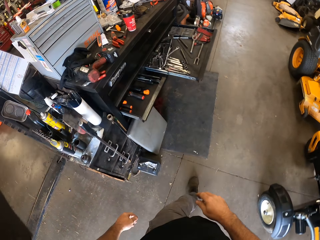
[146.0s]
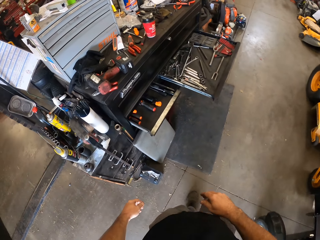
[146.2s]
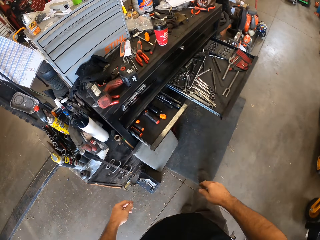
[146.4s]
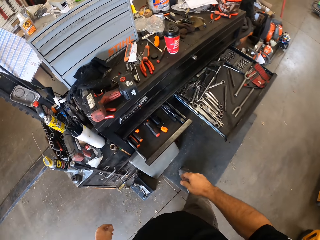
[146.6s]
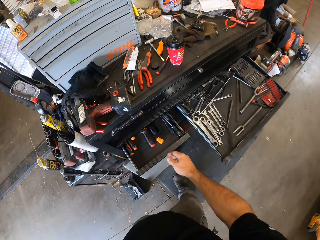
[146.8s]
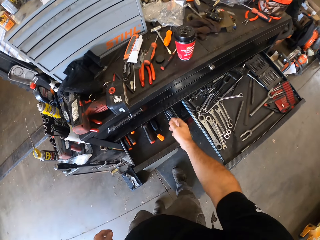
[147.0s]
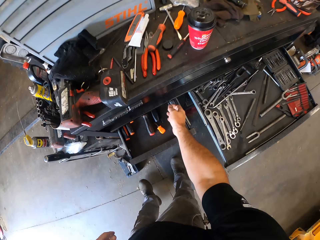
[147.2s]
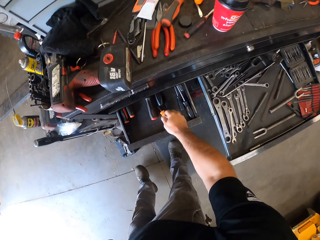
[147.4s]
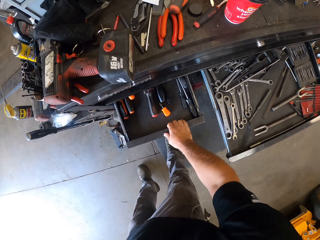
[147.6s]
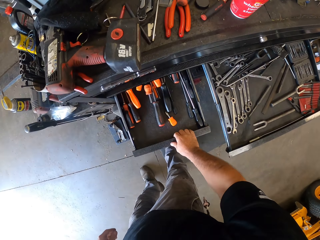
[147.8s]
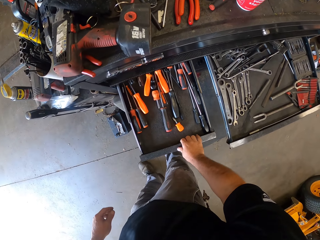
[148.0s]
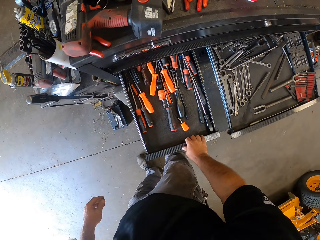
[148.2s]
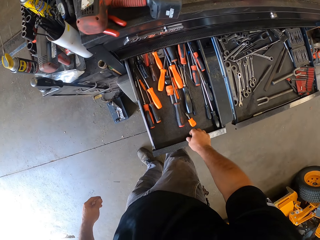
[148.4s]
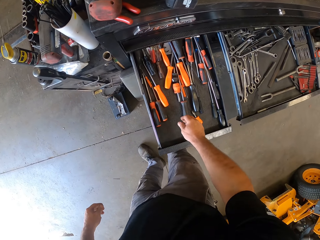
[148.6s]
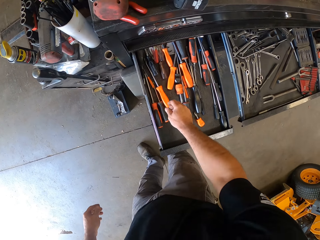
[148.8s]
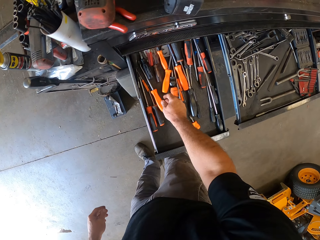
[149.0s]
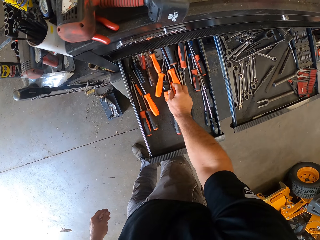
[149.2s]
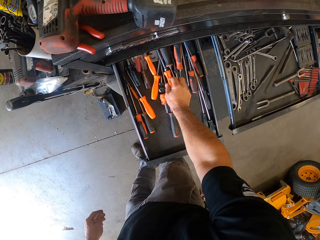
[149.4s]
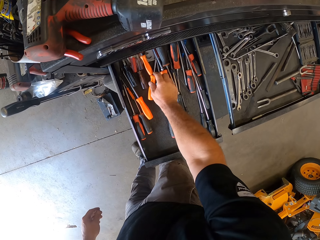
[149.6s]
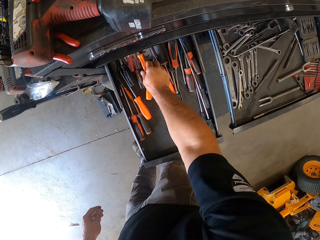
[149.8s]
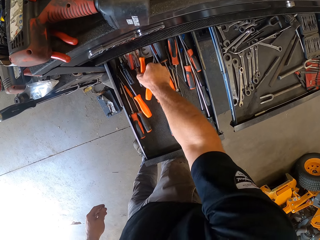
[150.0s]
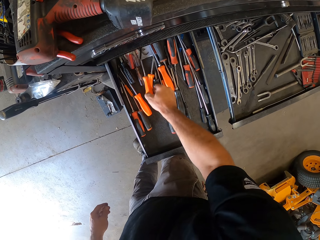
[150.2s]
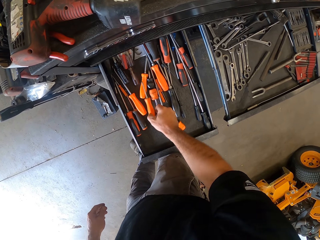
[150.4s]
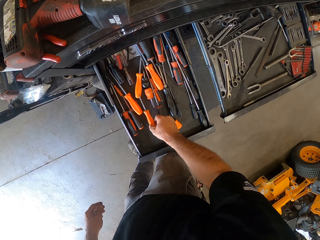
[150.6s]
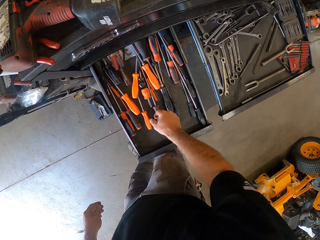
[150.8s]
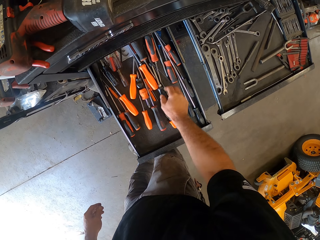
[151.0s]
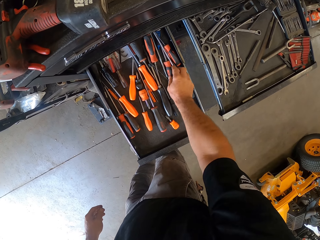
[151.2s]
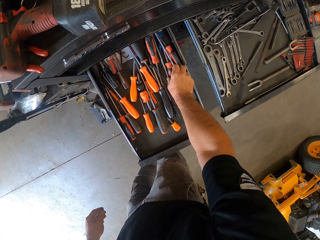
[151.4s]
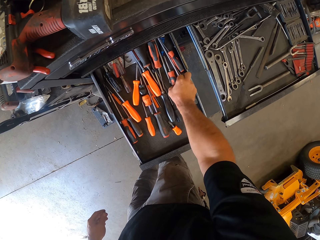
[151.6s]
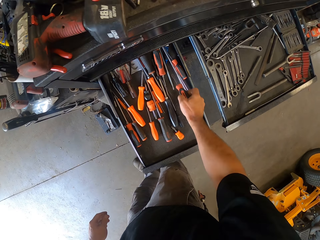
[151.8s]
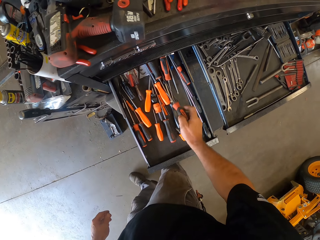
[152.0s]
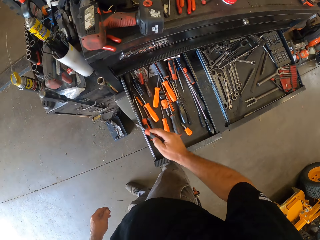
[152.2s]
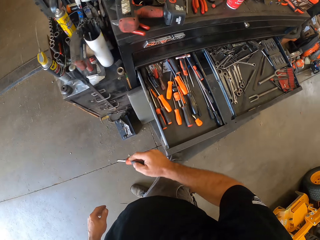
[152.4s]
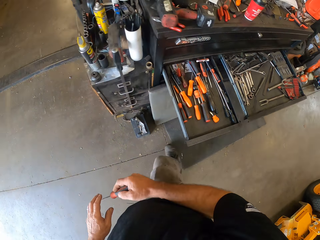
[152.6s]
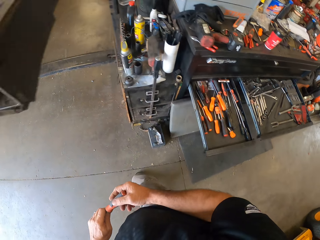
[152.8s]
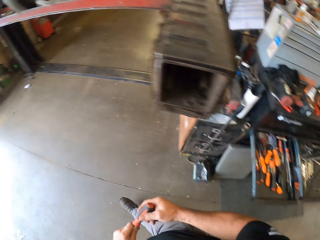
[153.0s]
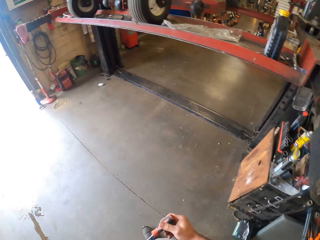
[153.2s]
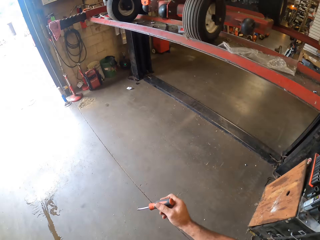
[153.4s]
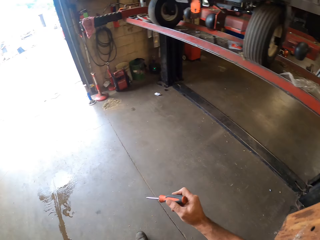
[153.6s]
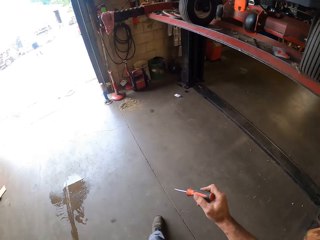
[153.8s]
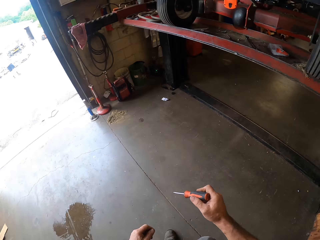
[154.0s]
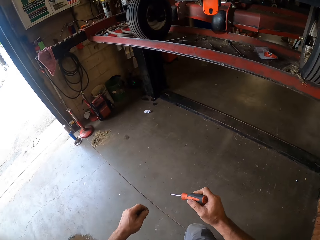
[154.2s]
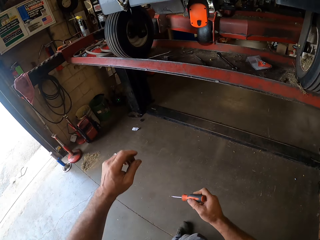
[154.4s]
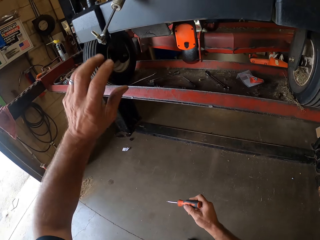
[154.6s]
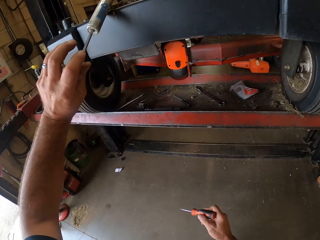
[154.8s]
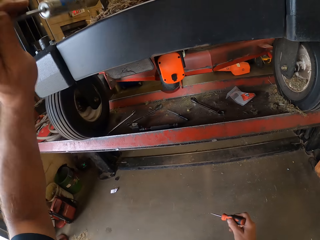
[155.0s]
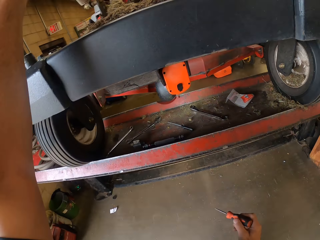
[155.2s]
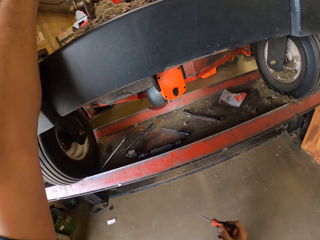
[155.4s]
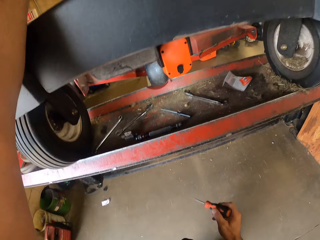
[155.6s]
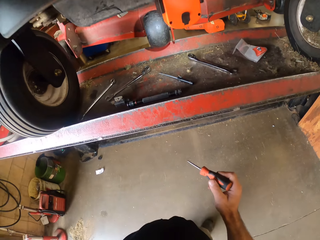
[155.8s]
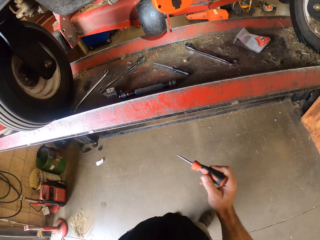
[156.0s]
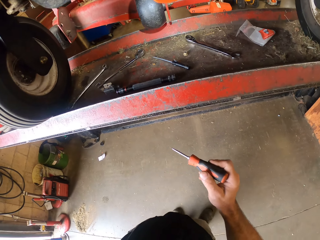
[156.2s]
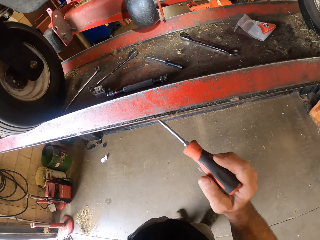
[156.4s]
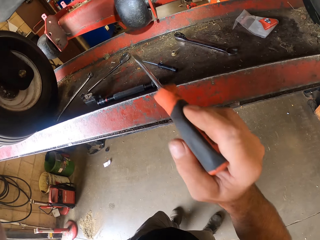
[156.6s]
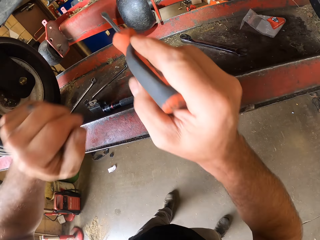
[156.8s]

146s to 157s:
The camera wearer opens a drawer with his right hand. He sorts the testers or screwdrivers. He moves a screwdriver in the drawer with his right hand. He picks up the screwdriver from the drawer with his right hand. He holds the screwdriver with both his hands. He moves around the room. He moves the spring on the machine with his left hand. He lifts part of the sanding machine.

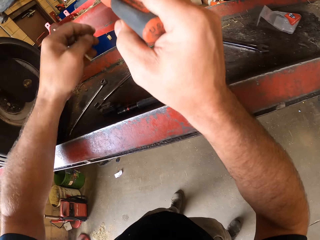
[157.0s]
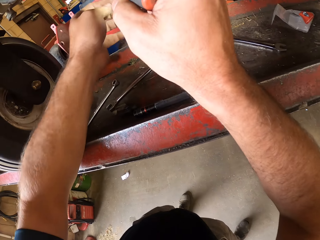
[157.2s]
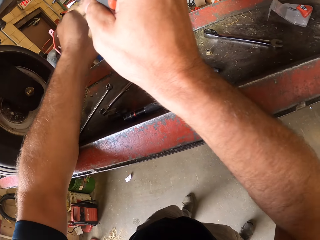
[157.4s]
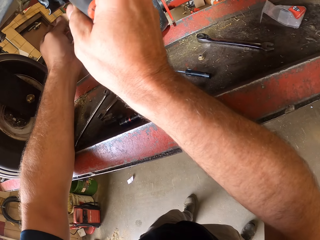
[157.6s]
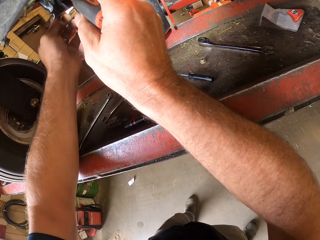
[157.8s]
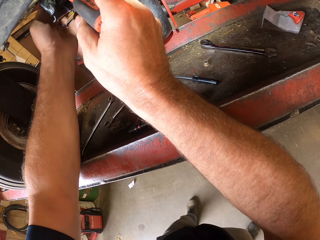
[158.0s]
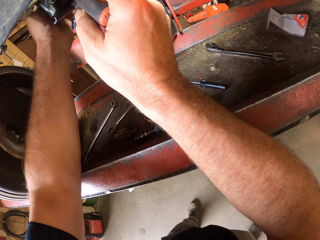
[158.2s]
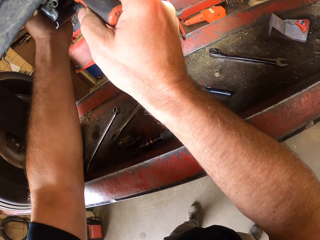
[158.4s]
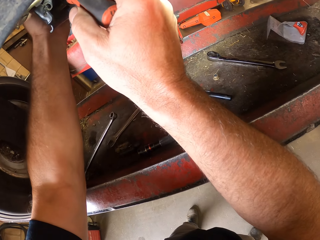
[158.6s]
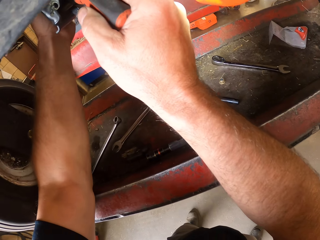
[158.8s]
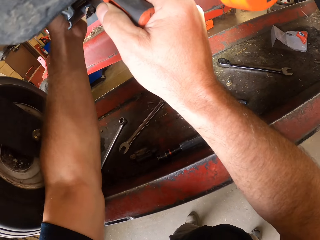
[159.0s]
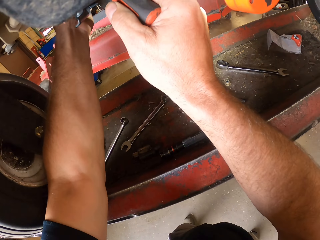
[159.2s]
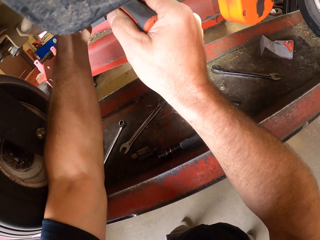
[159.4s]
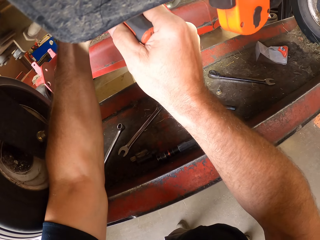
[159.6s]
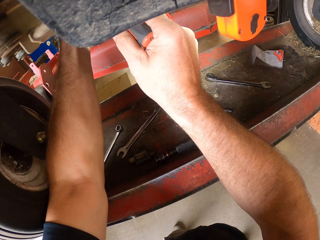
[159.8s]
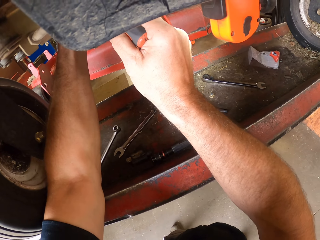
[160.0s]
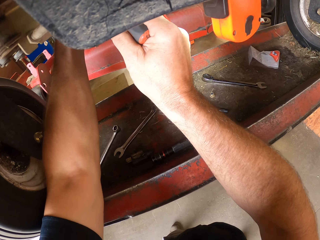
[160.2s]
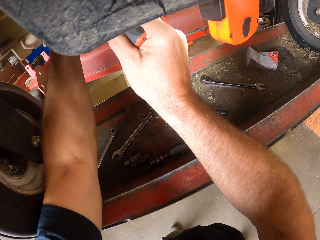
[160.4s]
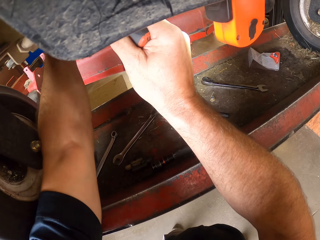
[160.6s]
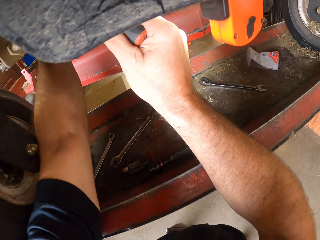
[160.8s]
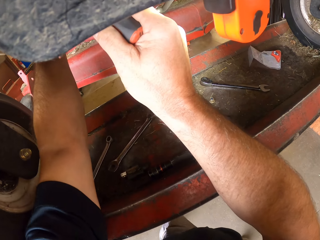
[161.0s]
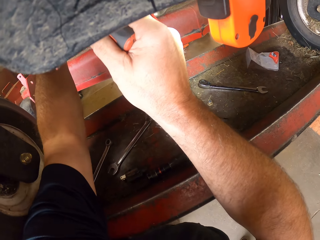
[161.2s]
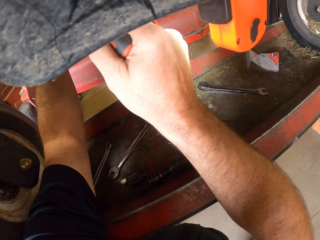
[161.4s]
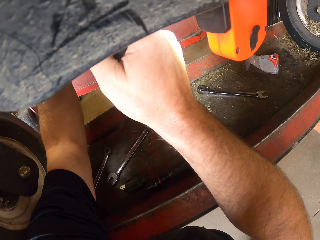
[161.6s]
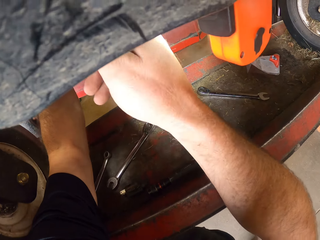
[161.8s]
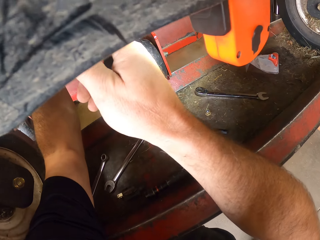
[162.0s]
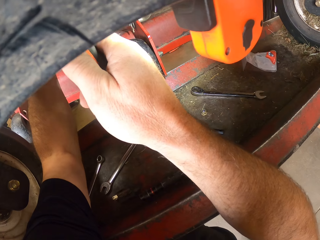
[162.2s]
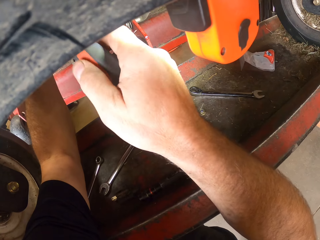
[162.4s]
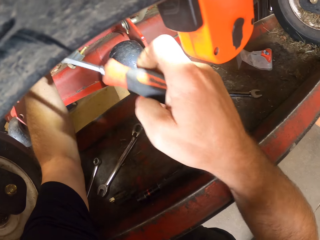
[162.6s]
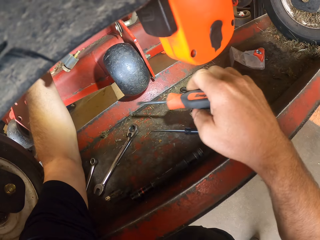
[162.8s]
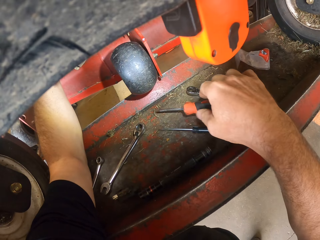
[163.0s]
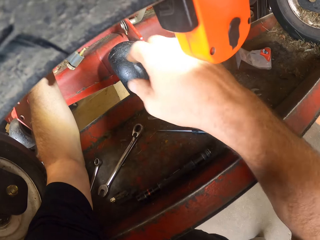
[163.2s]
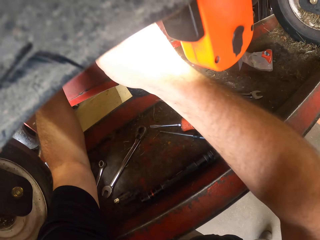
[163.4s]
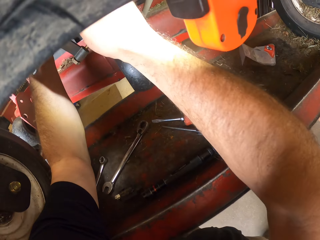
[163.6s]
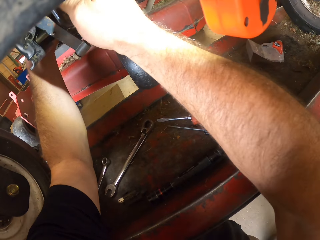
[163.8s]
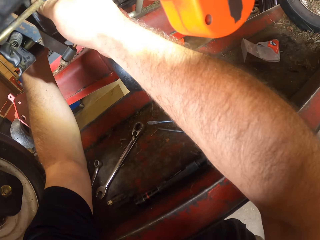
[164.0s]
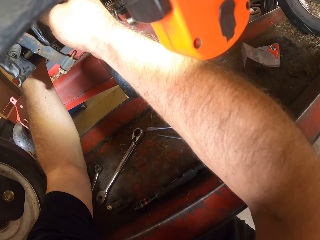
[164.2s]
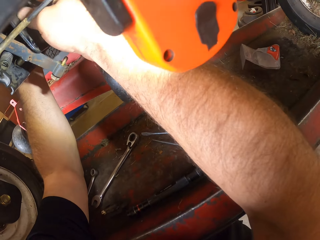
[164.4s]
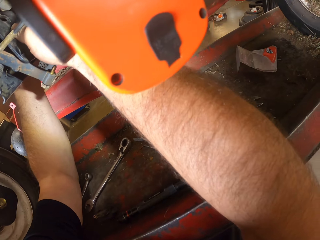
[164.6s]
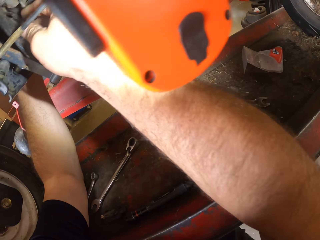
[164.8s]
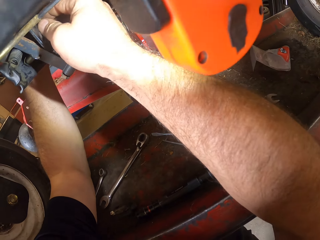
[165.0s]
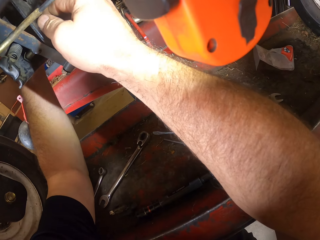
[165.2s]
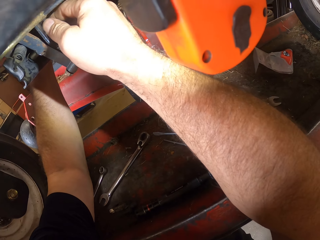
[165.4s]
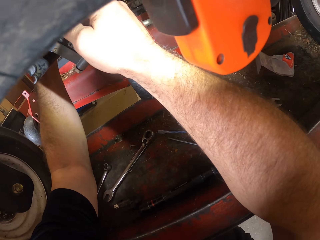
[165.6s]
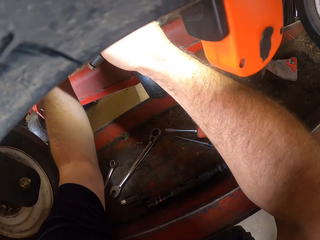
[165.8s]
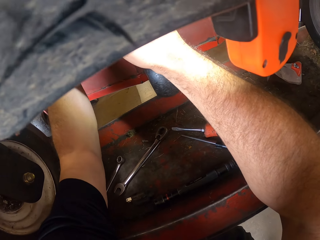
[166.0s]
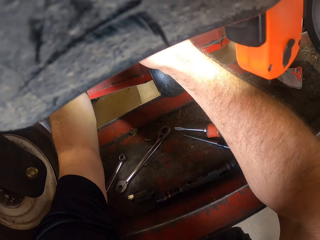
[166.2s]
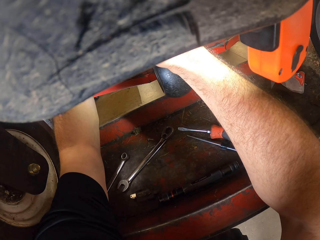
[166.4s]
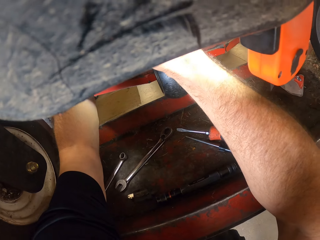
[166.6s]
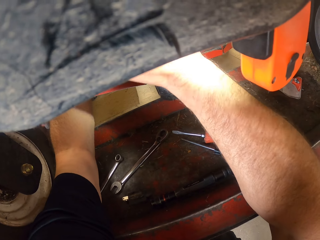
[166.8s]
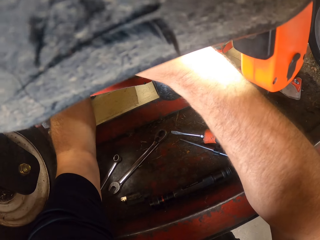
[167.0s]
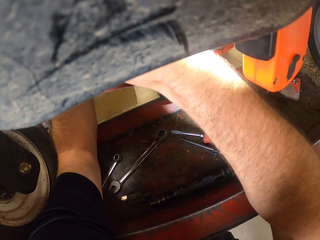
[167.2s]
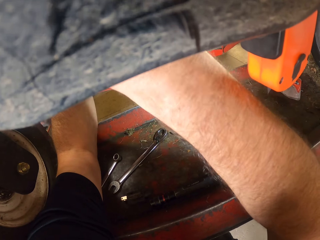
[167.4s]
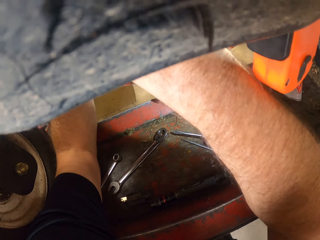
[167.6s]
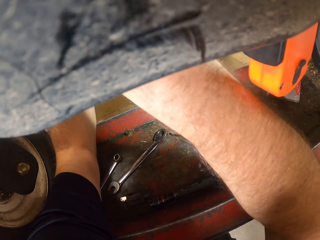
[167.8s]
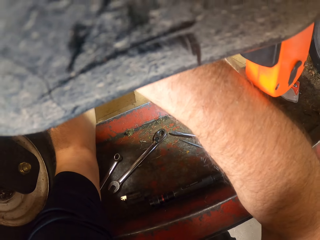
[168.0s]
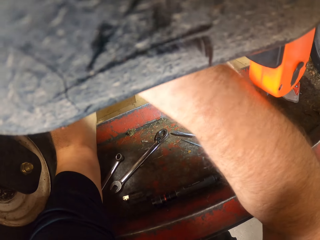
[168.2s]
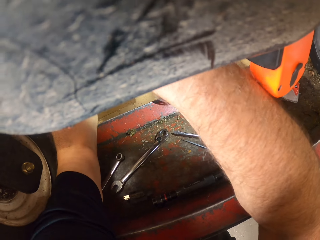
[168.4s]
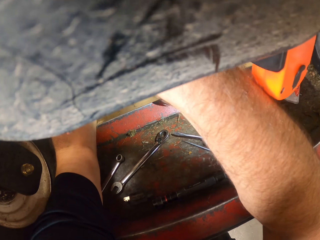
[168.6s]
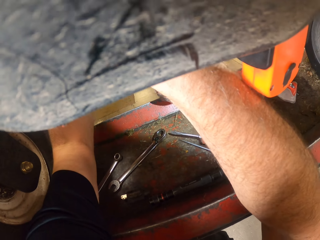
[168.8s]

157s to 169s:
The camera wearer fixes part of the machine with the tester or screwdriver. He places the screwdriver on the workbench. He drops the tester on the floor. He works on the machine with both his hands.
